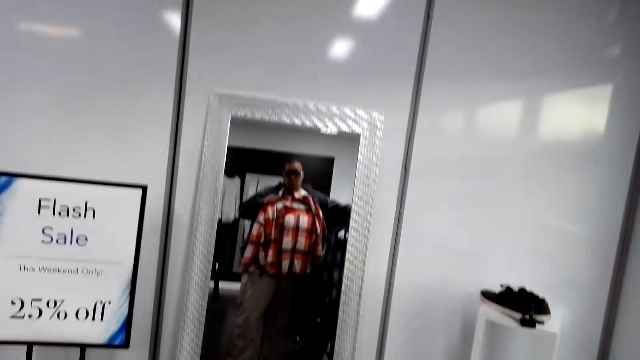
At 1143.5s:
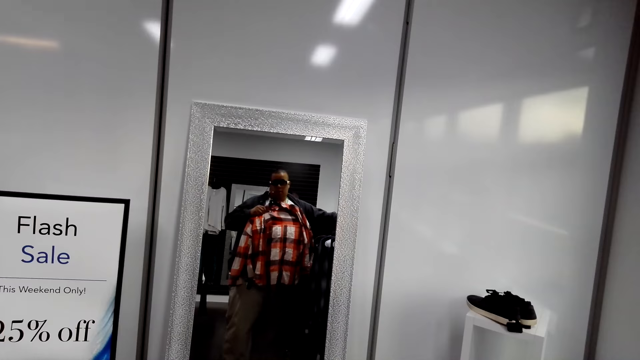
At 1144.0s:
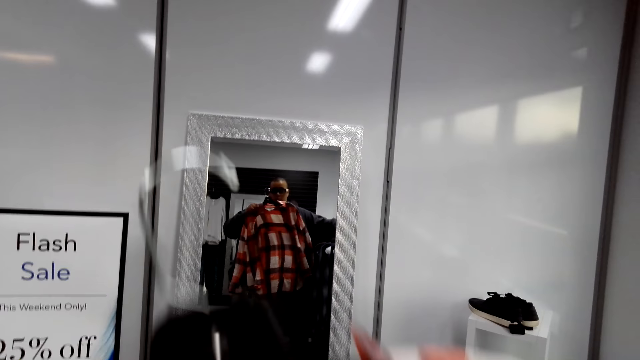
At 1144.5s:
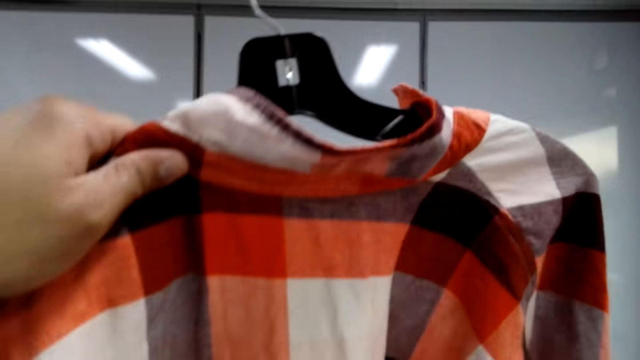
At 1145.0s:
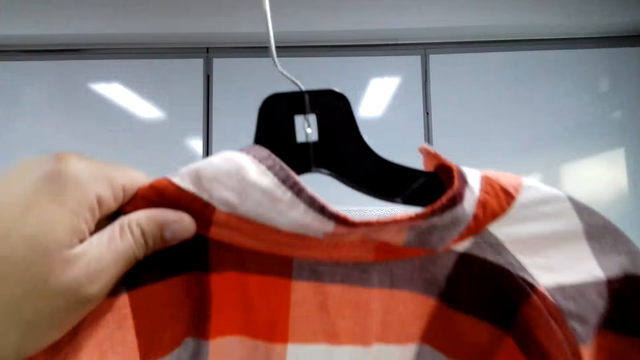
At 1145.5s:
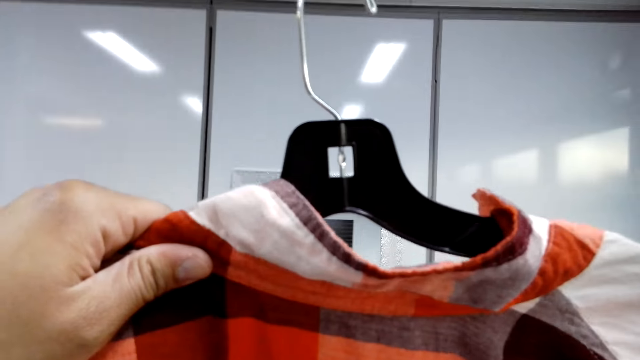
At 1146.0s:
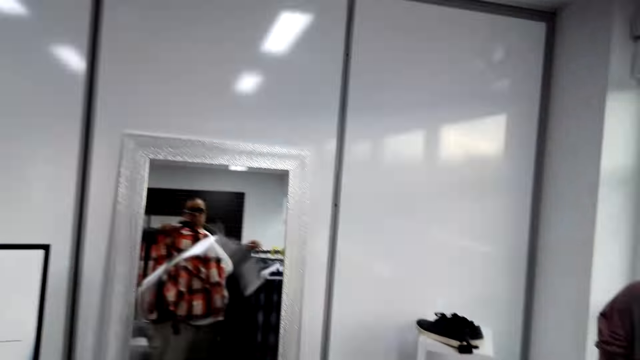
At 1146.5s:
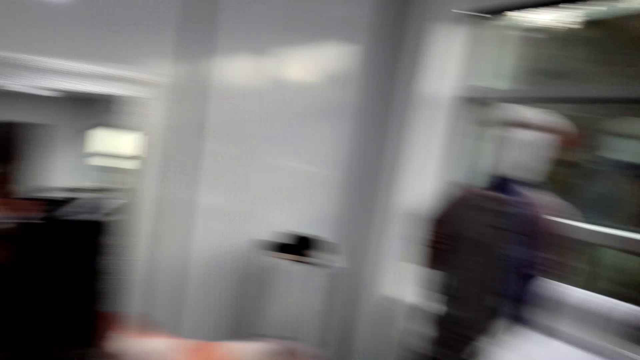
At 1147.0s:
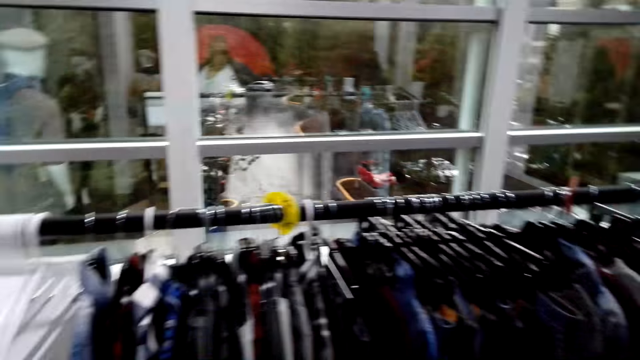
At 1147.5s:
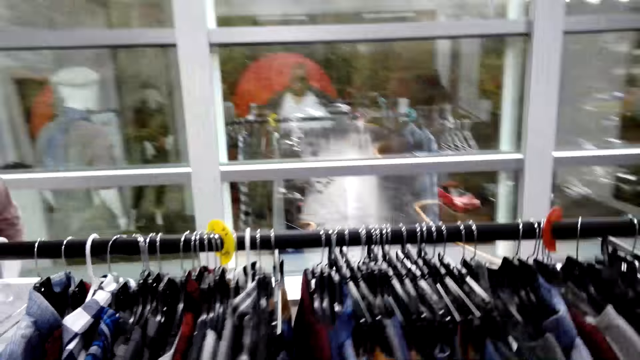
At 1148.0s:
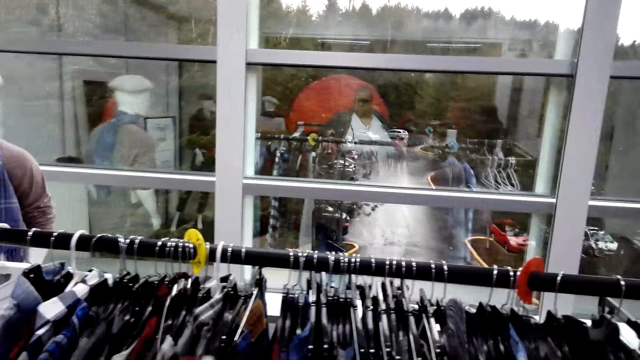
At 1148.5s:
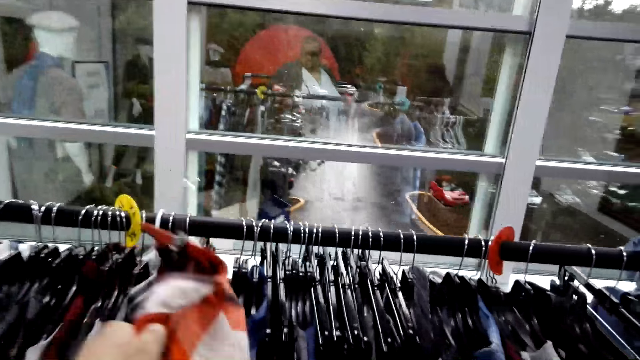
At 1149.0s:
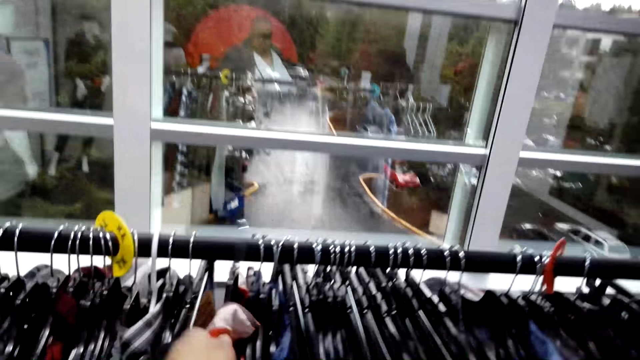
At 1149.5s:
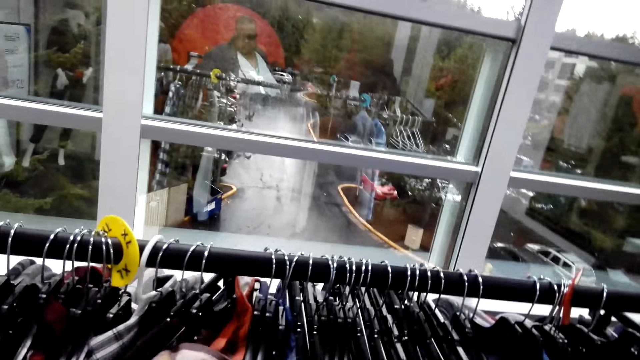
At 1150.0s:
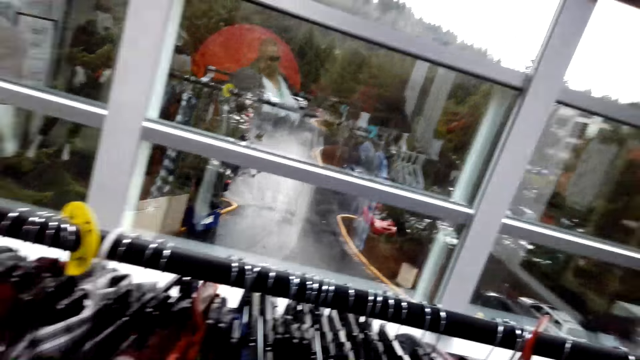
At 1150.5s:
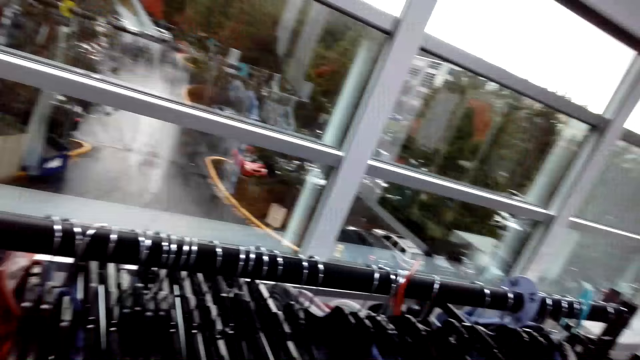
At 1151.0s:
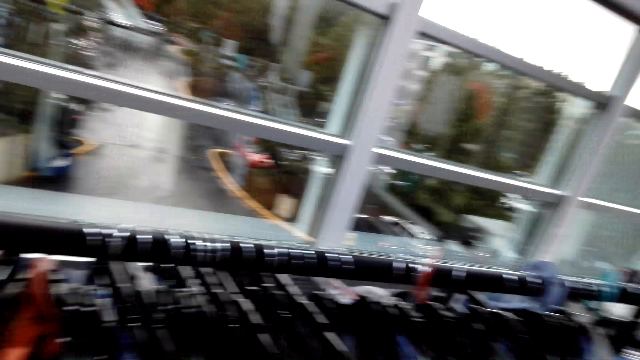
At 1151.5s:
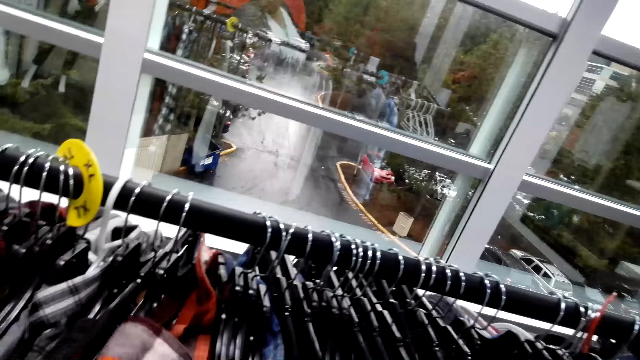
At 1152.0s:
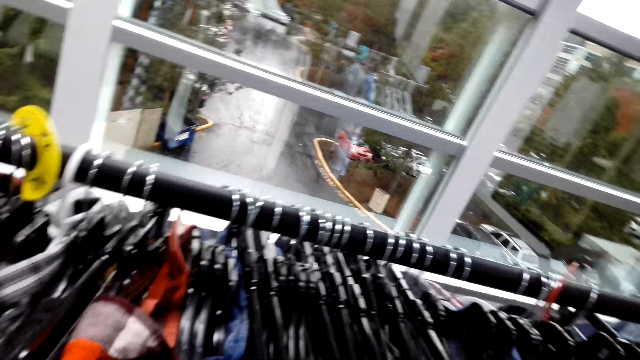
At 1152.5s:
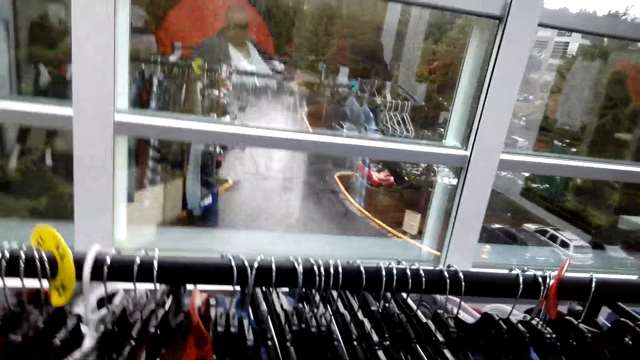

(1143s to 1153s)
The camera wearer holds the checked shirt or flannel shirt. He looks at himself on the mirror. He lifts the checked shirt. He checks the flannel shirt. He turns around. He hangs the checked shirt on the hanger stand. He gazes at clothes on the hanger stand. He unhangs a sweatshirt.

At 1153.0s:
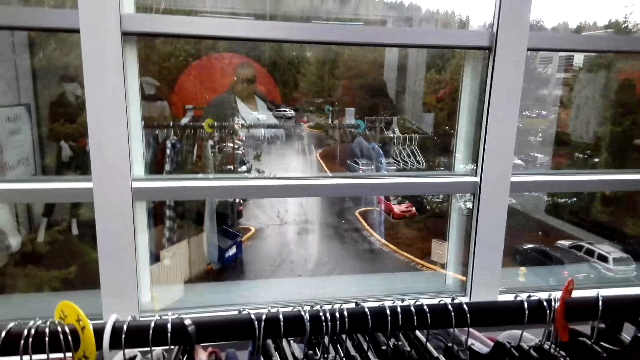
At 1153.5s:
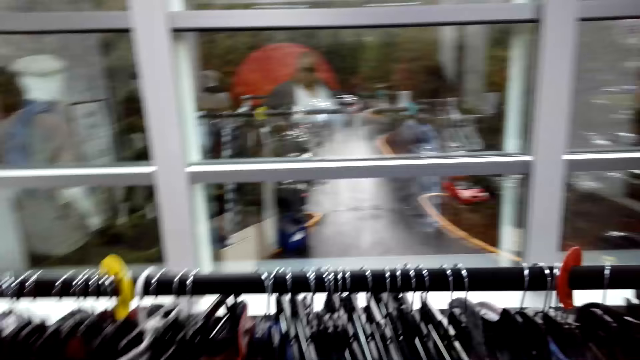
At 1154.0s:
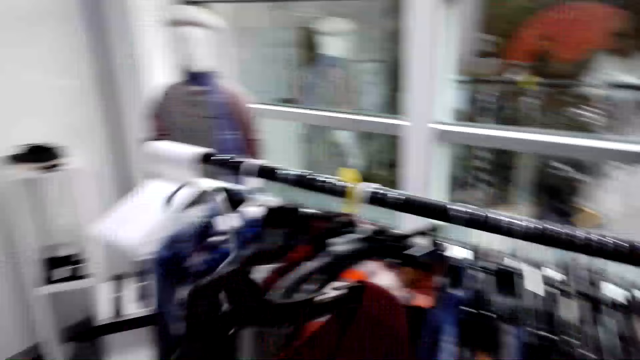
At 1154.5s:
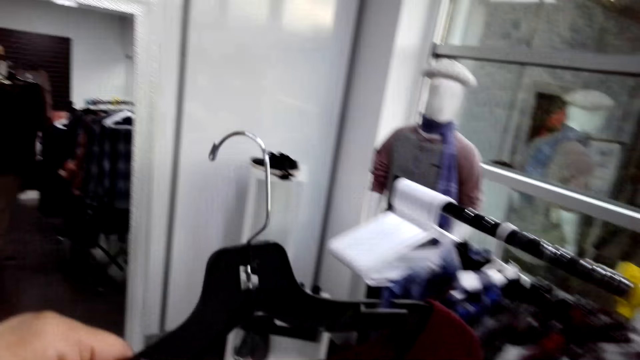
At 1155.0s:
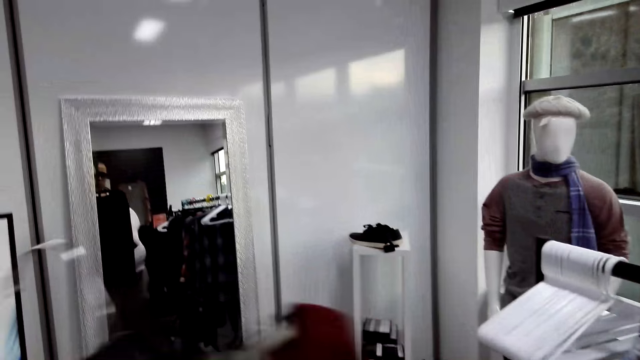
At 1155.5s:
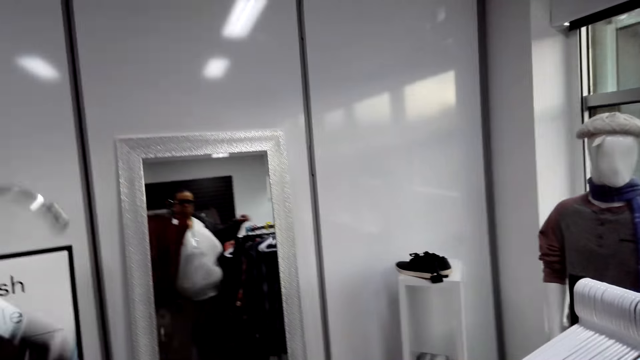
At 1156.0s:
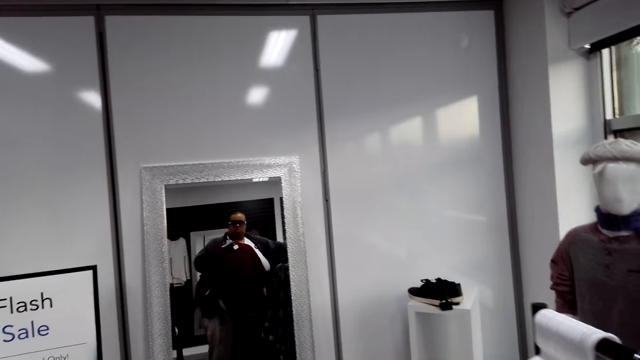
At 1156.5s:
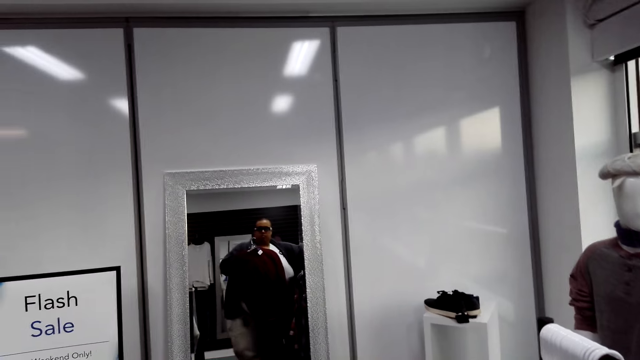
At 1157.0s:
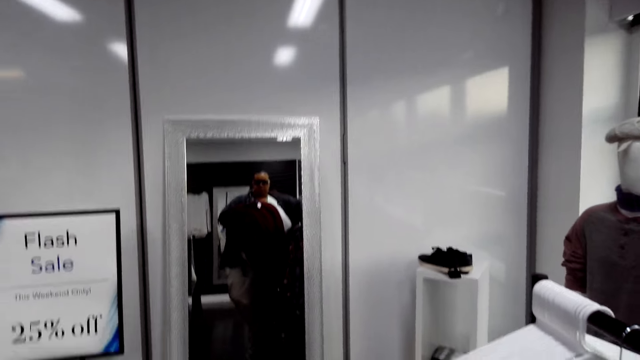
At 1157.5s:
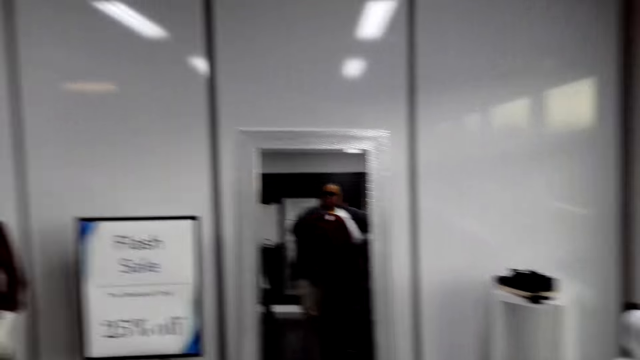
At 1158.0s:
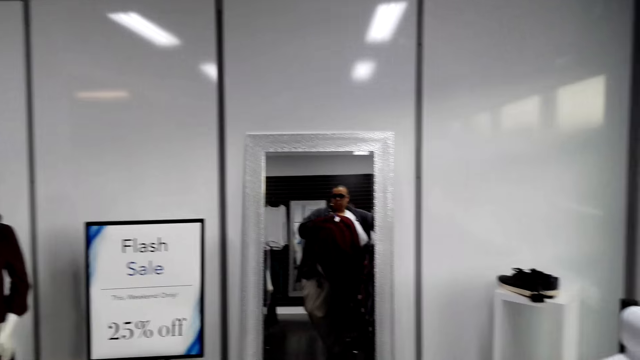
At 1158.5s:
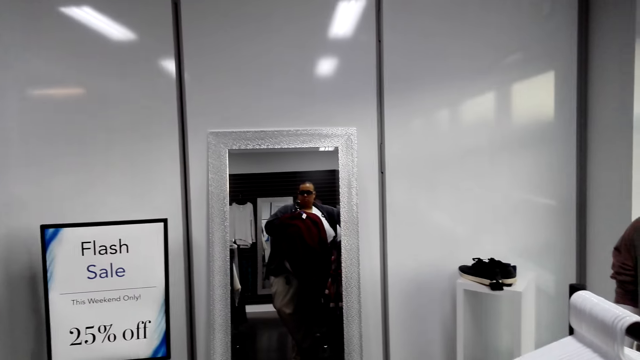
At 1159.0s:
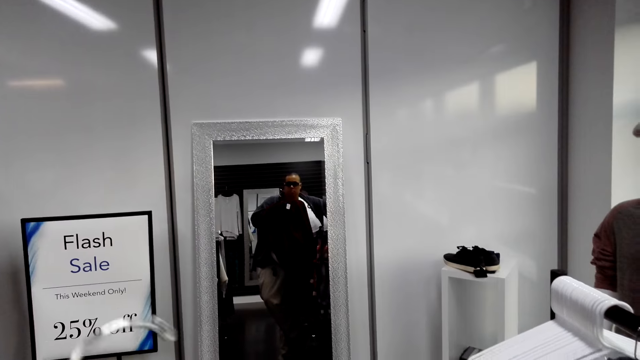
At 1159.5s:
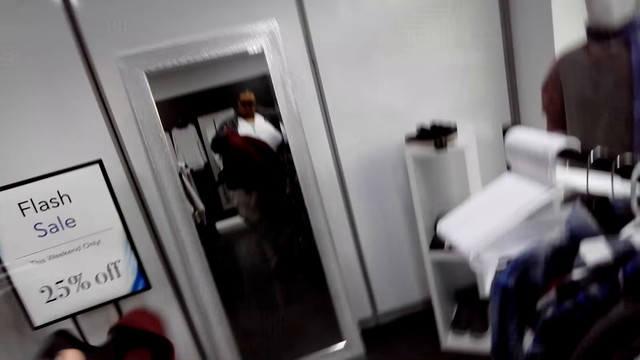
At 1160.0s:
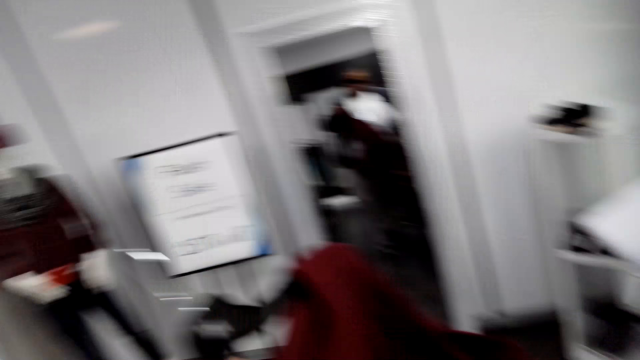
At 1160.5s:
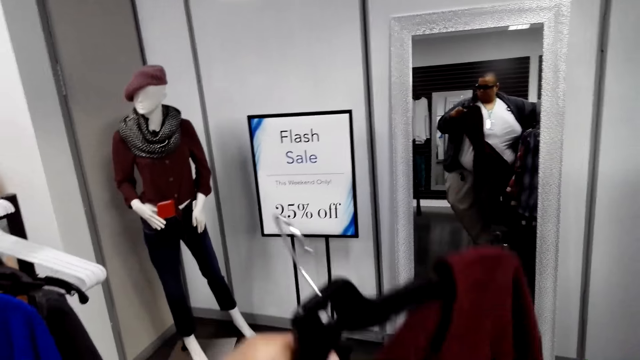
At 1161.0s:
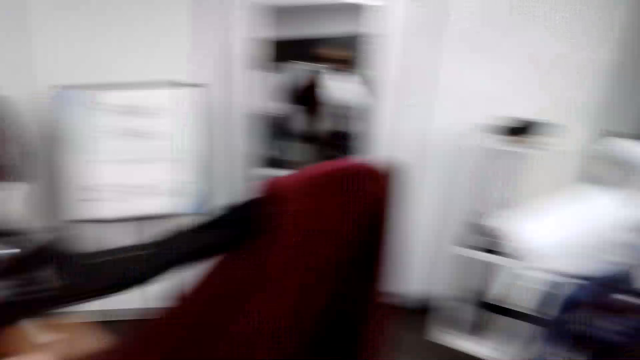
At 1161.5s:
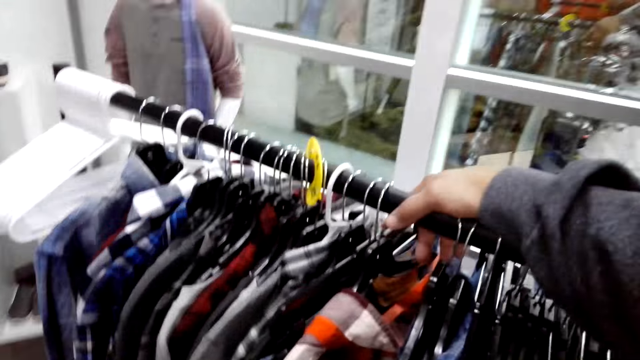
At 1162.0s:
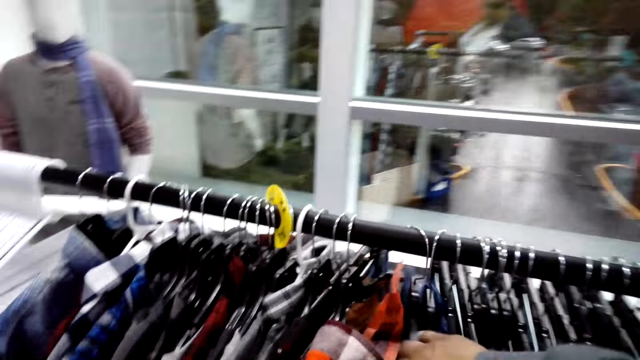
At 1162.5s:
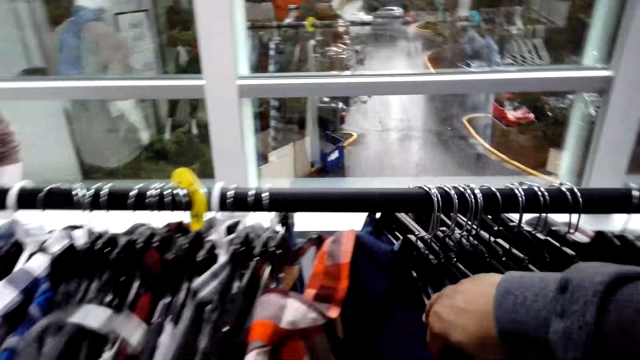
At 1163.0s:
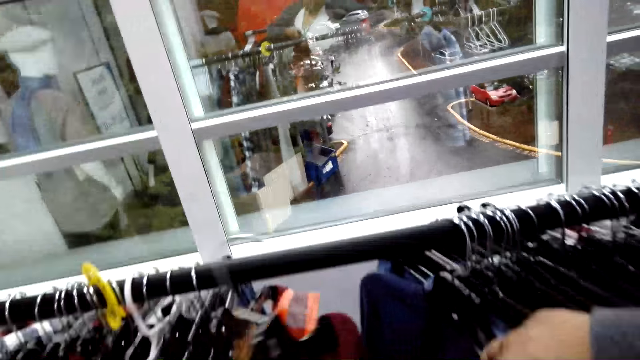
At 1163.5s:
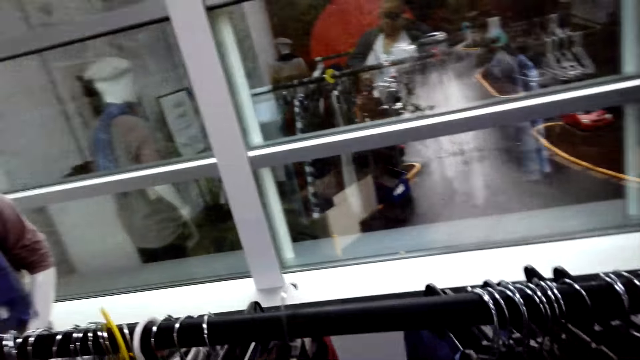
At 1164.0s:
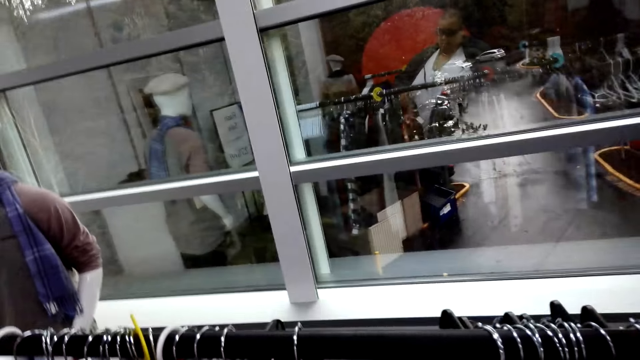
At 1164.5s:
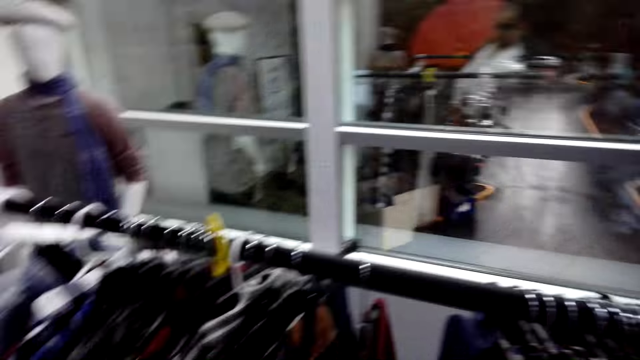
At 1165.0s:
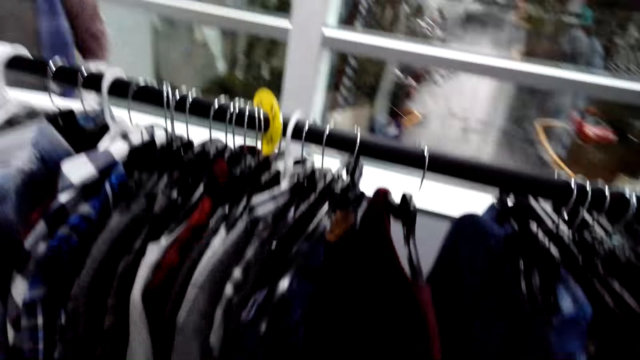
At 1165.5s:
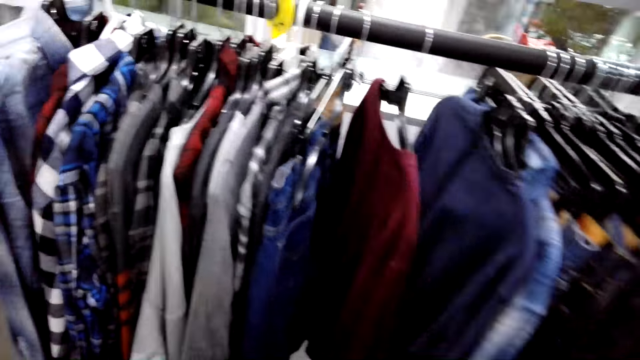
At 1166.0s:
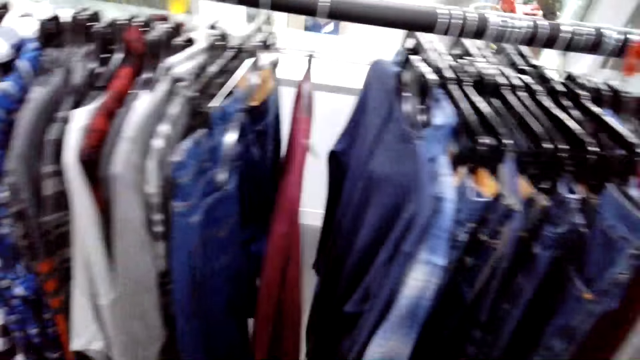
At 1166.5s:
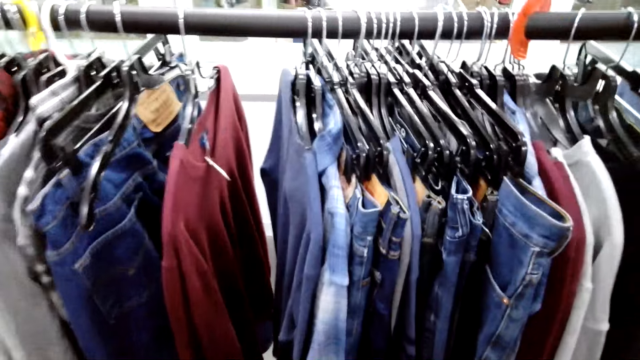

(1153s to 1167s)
The camera wearer holds the sweatshirt. He looks at himself on the mirror. He holds the sweatshirt. He checks the sweatshirt. He hangs the sweatshirt on the hanger stand. He gazes at clothes on the hanger stand.
